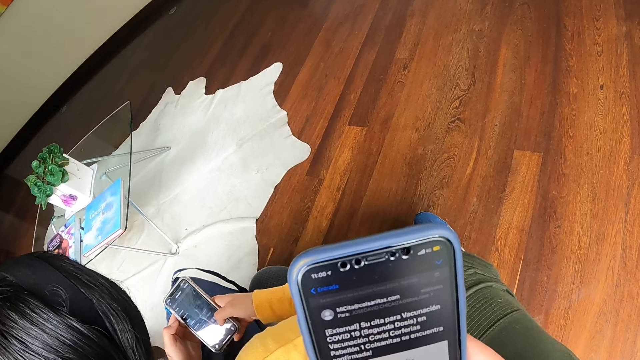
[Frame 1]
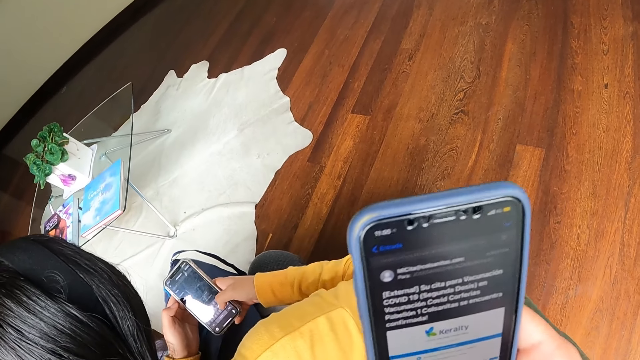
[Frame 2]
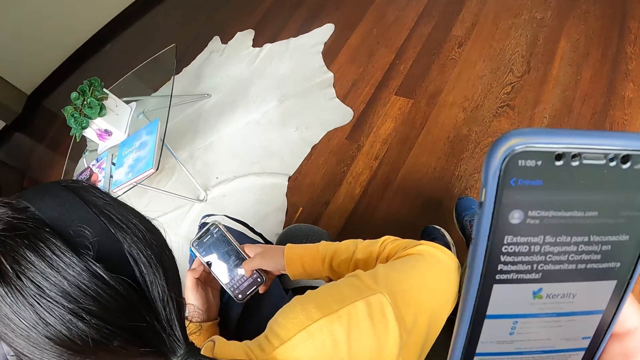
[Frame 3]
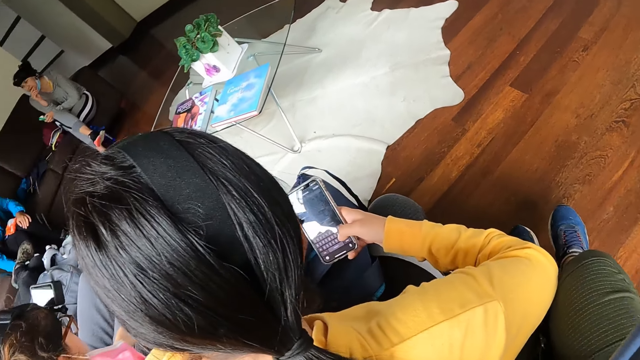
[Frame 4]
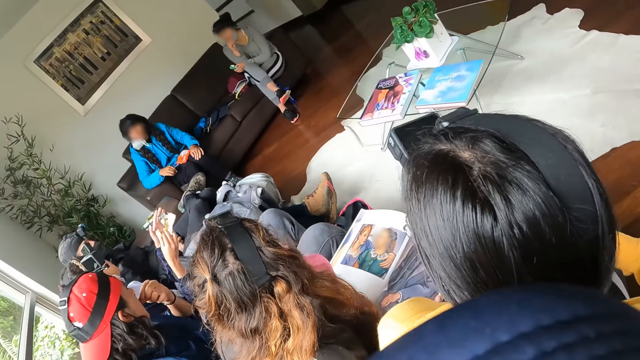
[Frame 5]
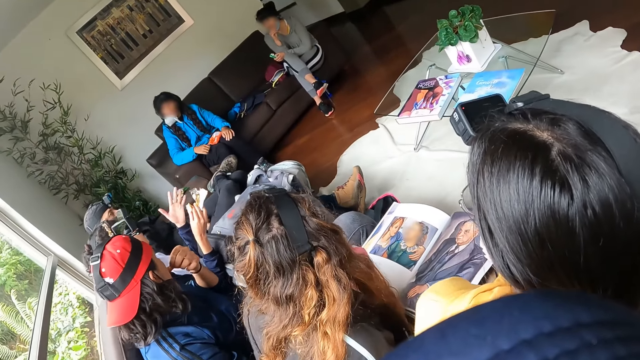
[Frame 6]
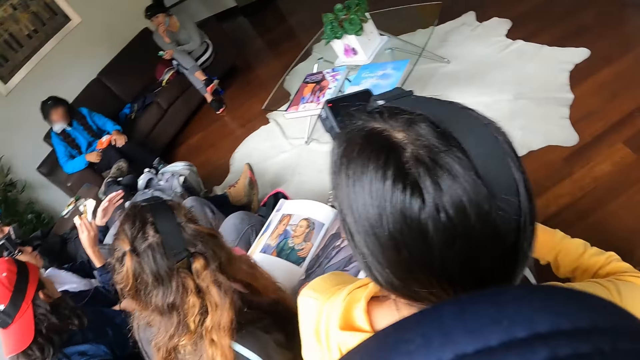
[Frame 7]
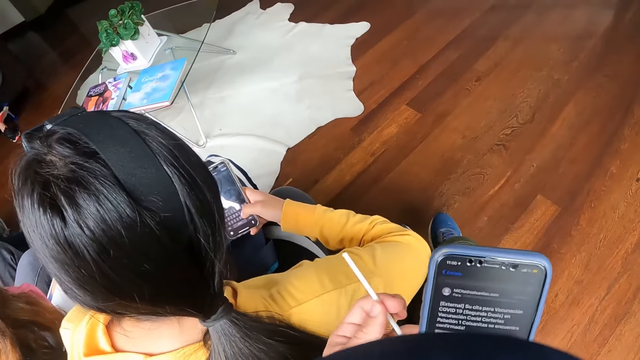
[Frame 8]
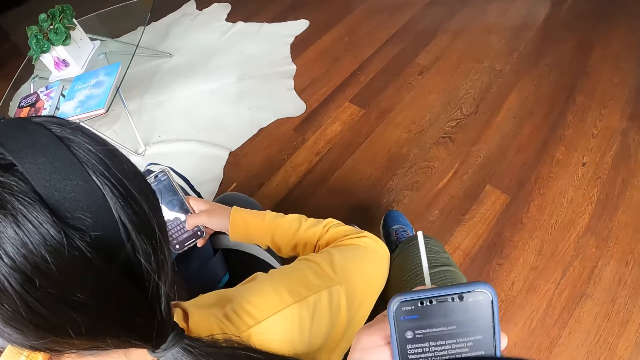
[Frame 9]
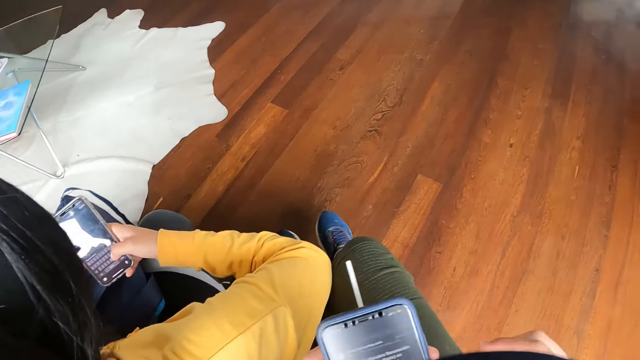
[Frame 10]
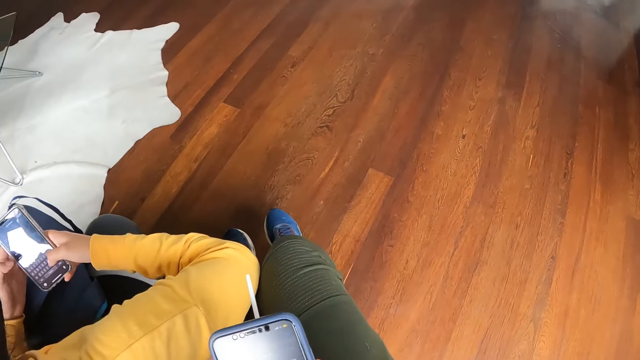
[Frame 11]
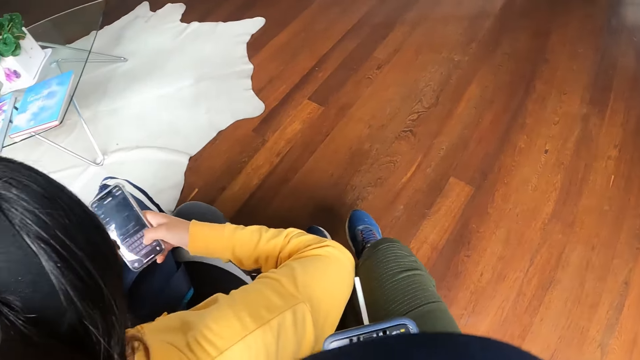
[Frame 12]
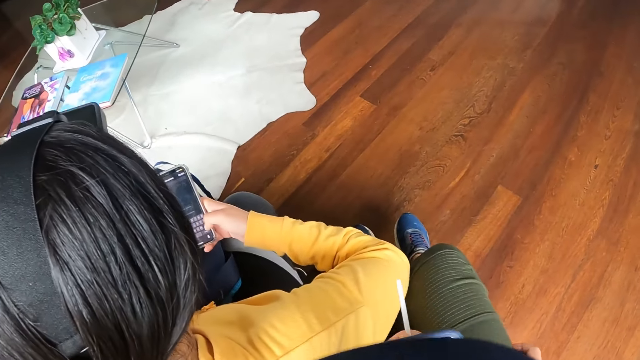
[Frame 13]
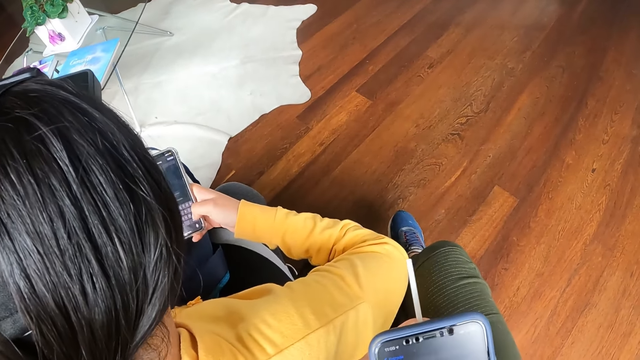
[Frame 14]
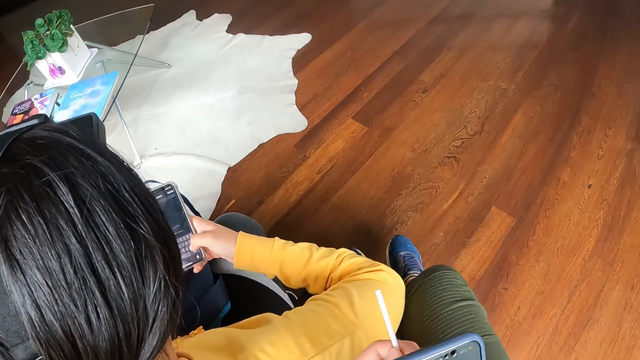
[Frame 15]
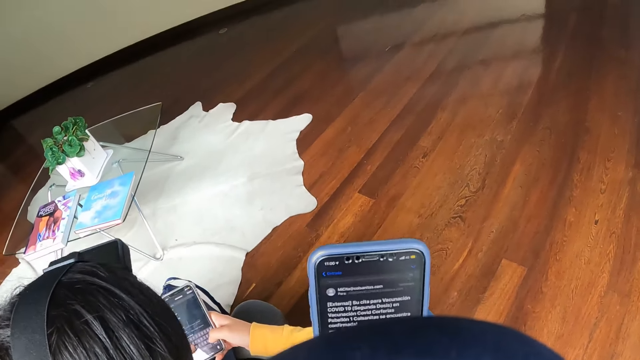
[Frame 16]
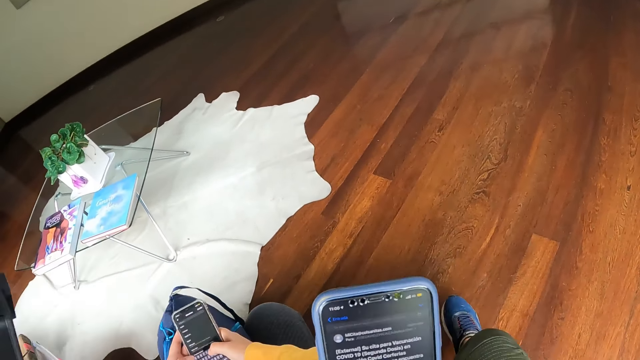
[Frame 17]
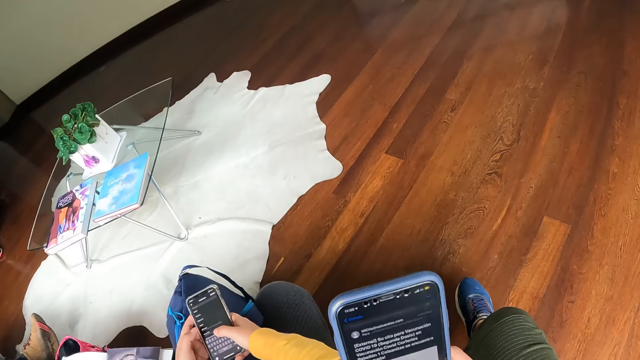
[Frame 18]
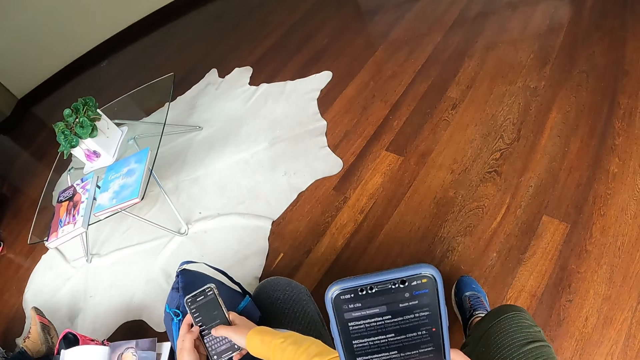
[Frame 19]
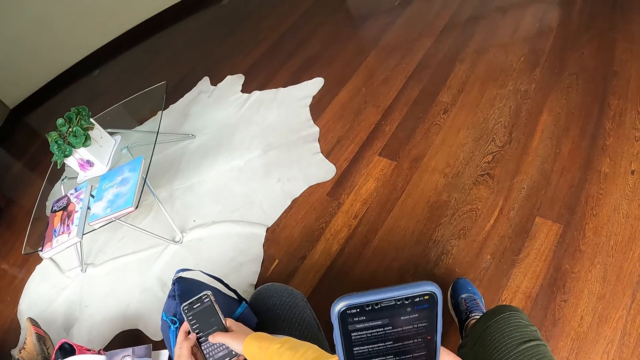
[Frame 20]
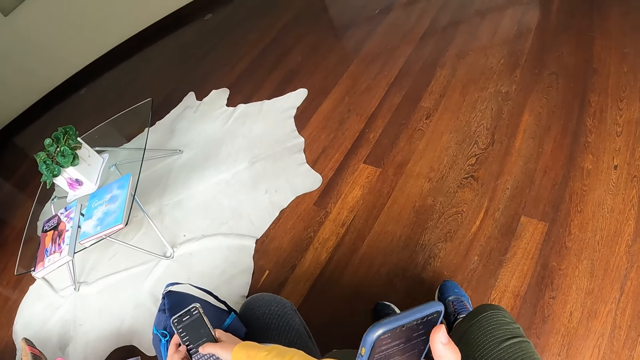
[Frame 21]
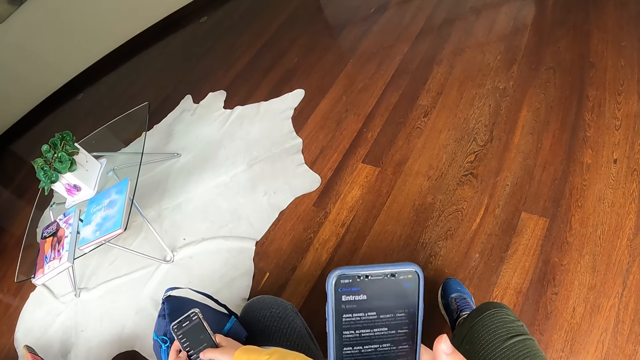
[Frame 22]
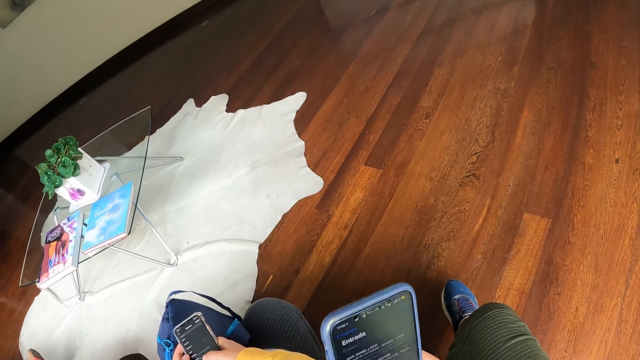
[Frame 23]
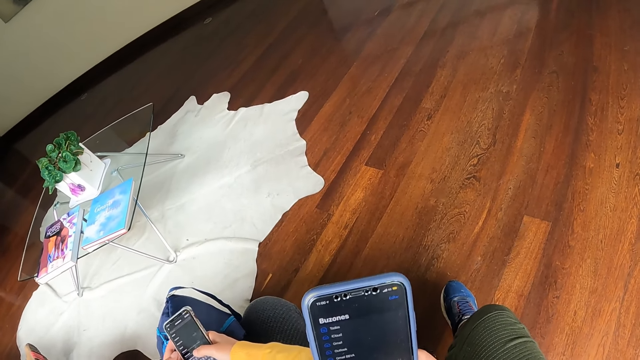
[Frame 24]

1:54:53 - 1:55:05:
The camera wearer interacts with the group of people at the apartment. She holds a straw in her left hand. She places the phone in her right hand on her left hand. She picks the phone from her left hand with her right hand. She operates the phone with both hands.

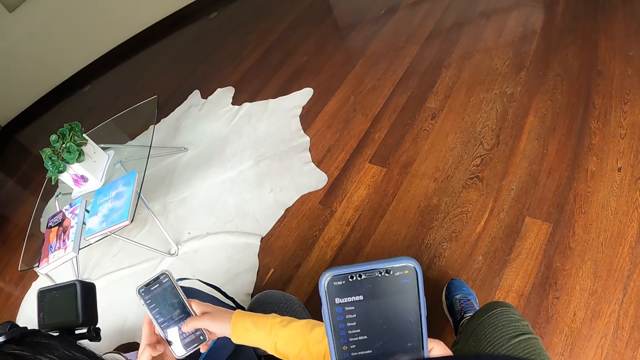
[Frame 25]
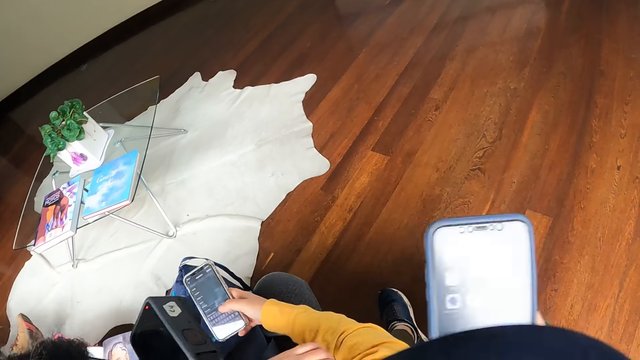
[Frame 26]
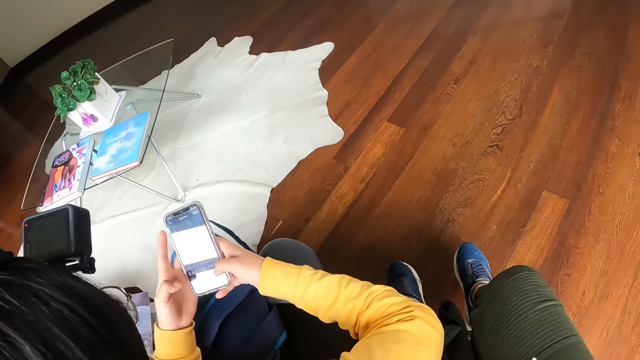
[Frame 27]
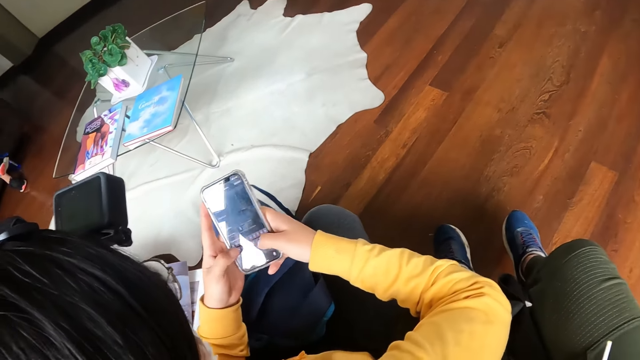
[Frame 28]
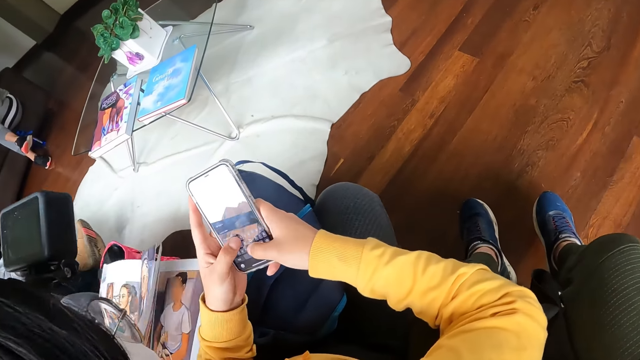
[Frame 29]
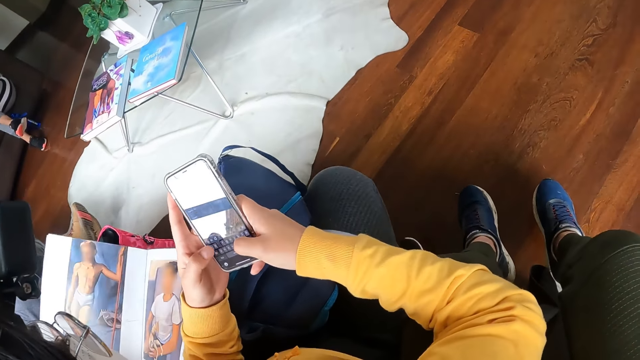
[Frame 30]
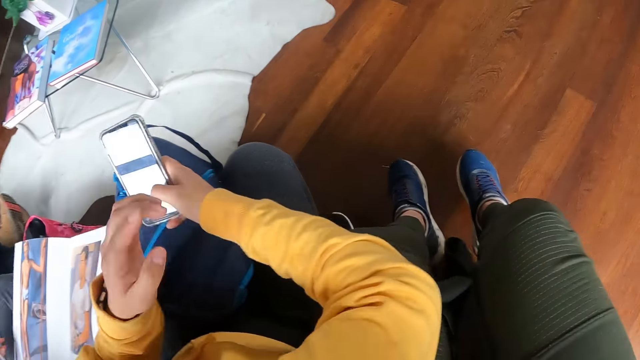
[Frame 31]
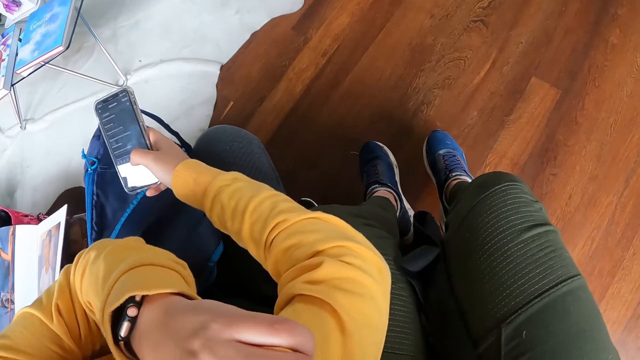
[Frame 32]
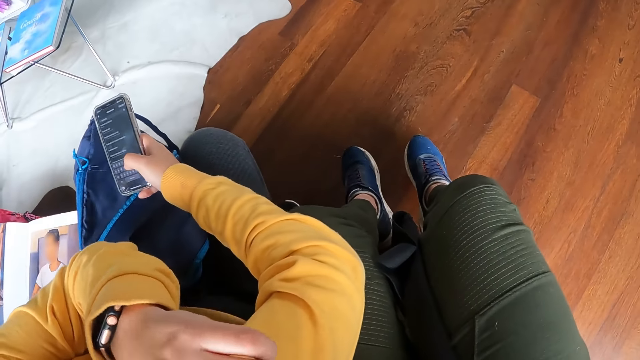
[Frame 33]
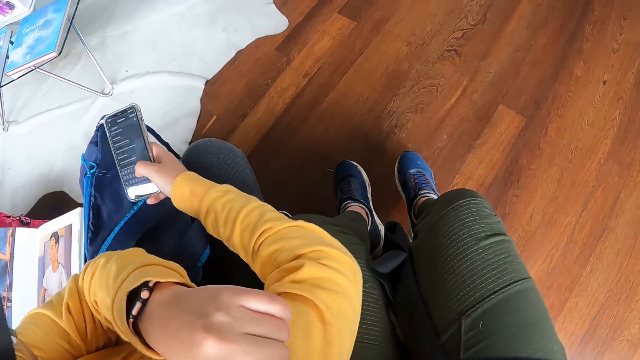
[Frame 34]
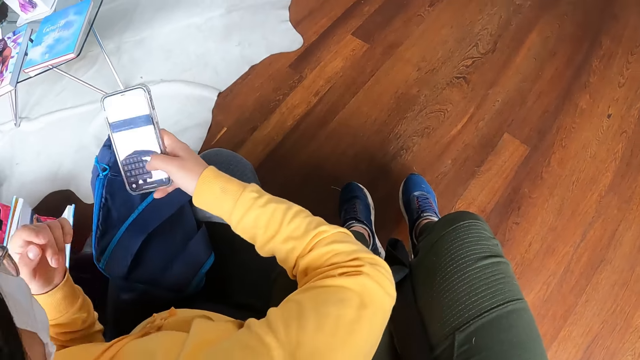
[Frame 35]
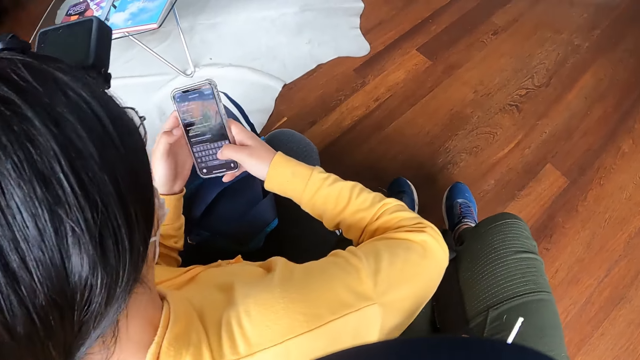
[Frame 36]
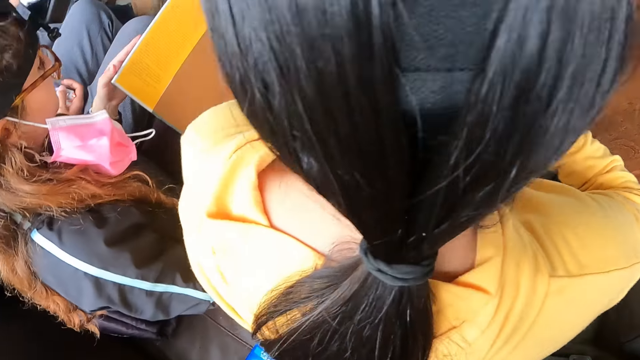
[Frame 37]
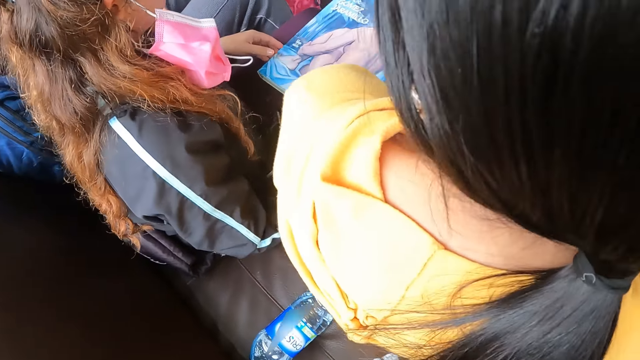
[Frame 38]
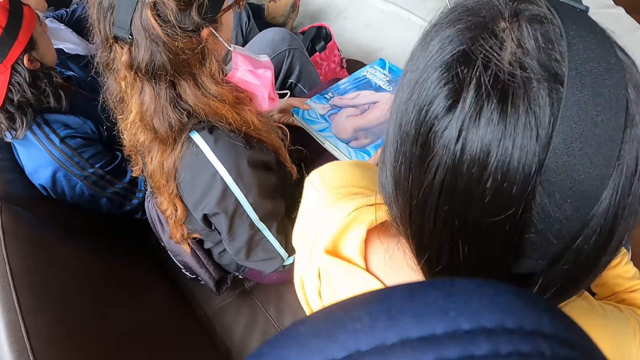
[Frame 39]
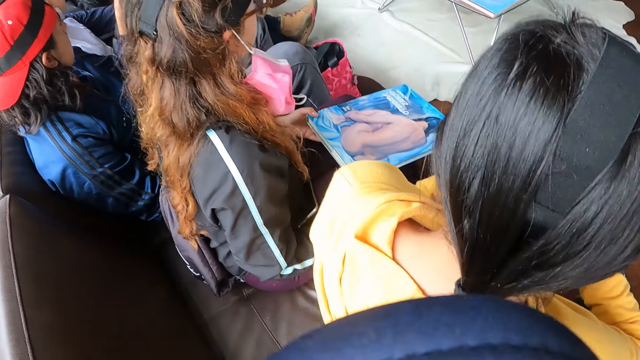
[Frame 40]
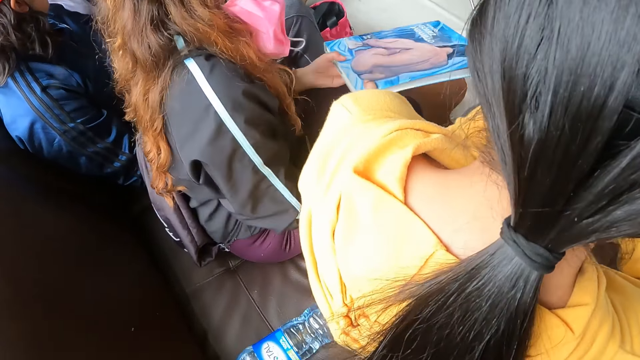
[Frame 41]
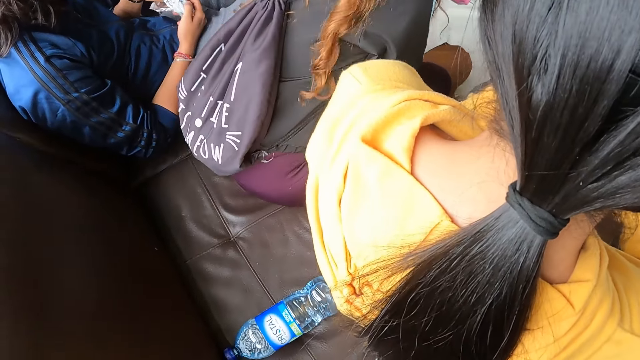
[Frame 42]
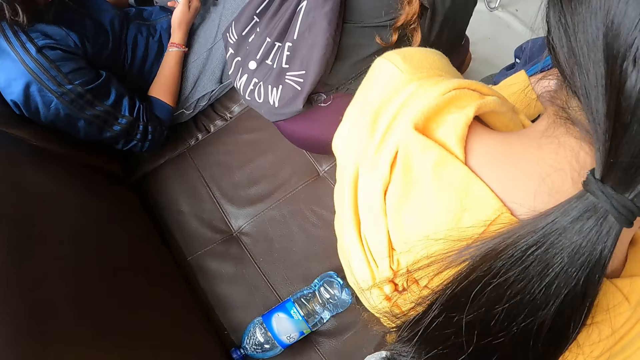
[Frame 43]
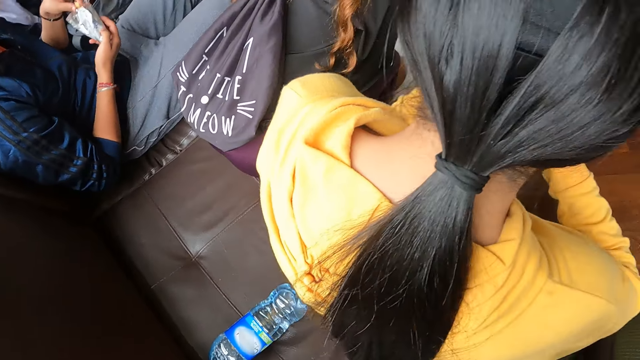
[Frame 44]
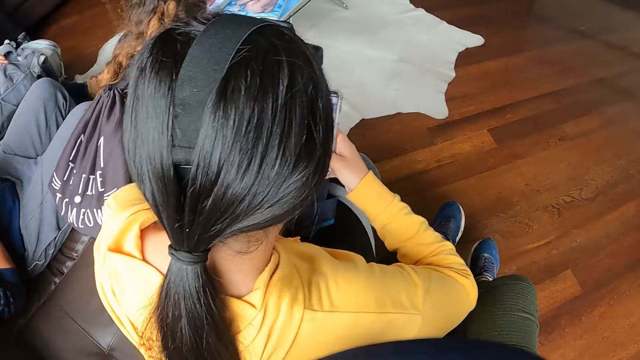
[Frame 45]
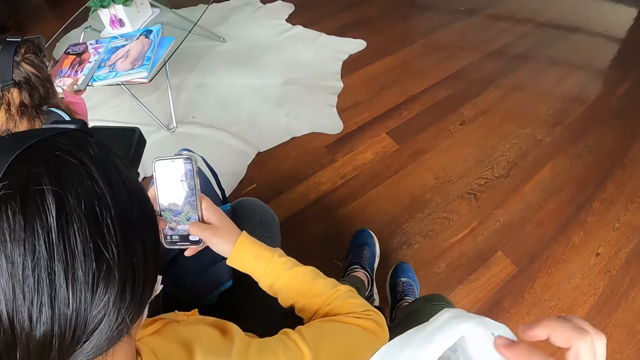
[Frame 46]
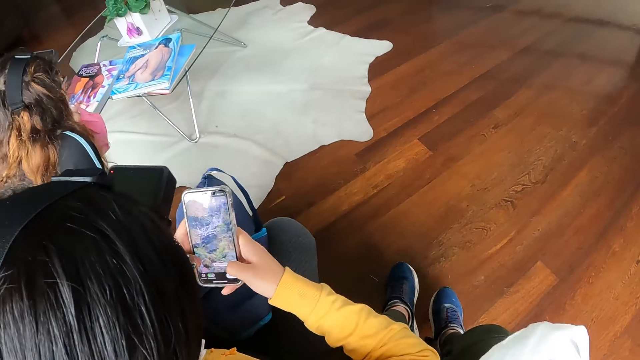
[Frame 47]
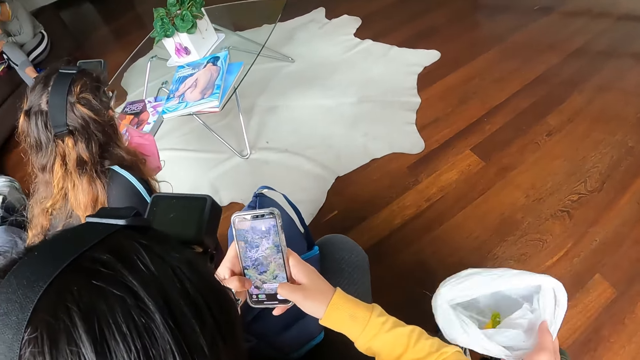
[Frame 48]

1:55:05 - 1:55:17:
A woman operates the phone with both hands. The woman touches her shoulder with her left hand. The woman moves the hand. The woman operates the phone with both hands. Another woman closes a magazine with her left hand. The other woman picks up a book from a table with her left hand. The camera wearer holds a polythene bag with her right hand.
